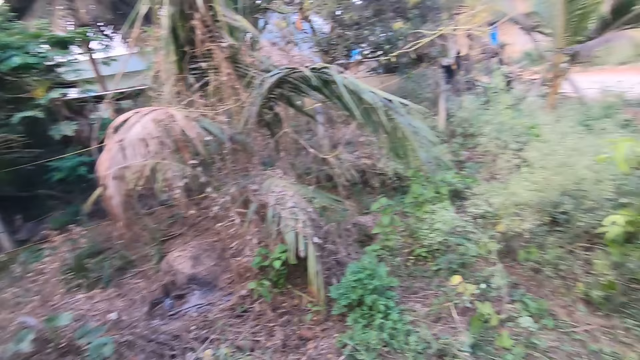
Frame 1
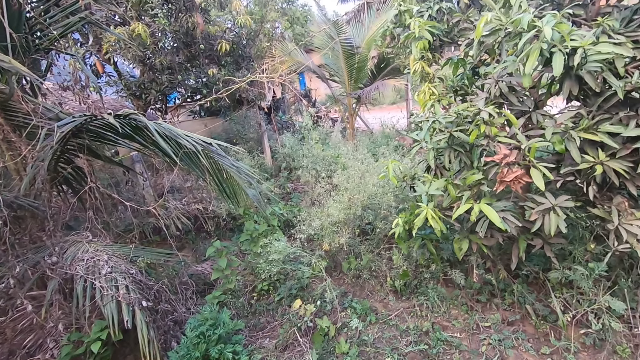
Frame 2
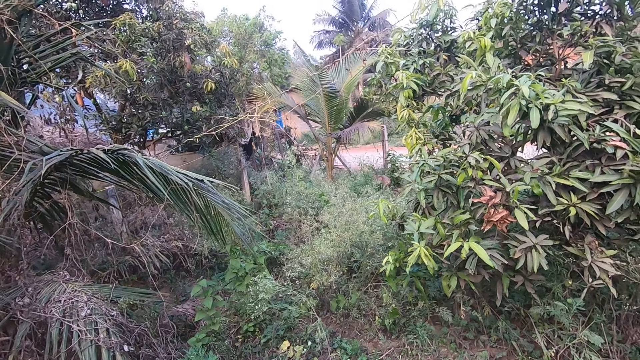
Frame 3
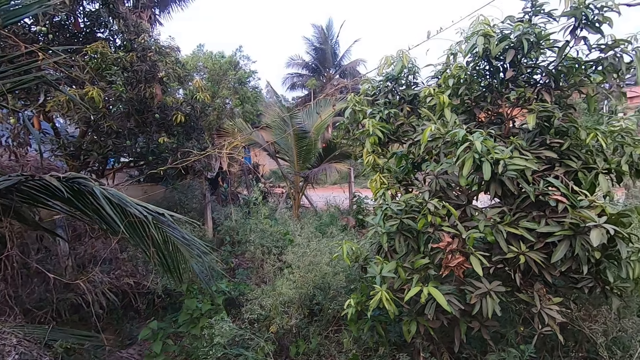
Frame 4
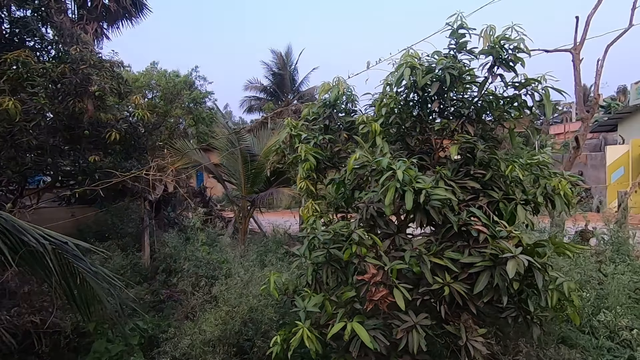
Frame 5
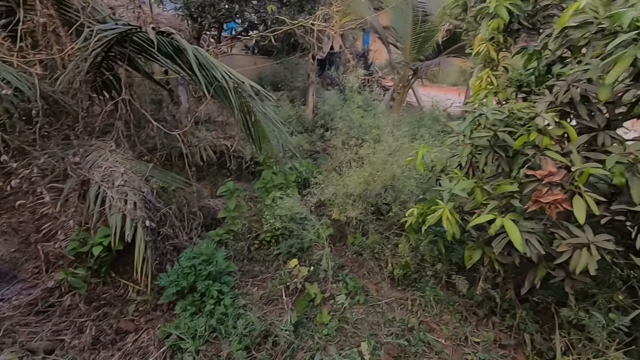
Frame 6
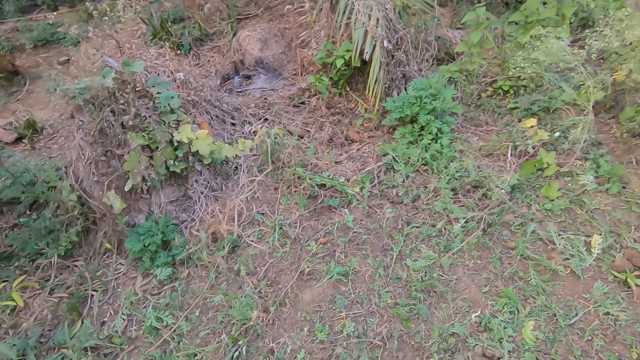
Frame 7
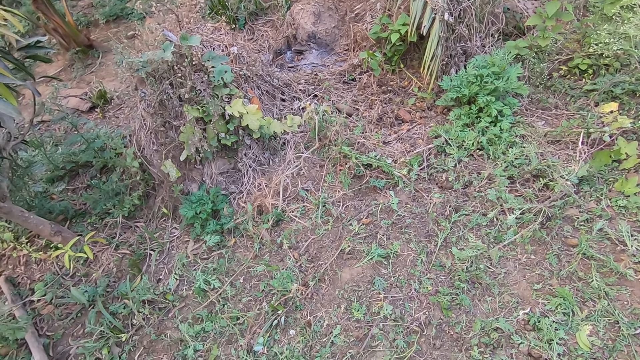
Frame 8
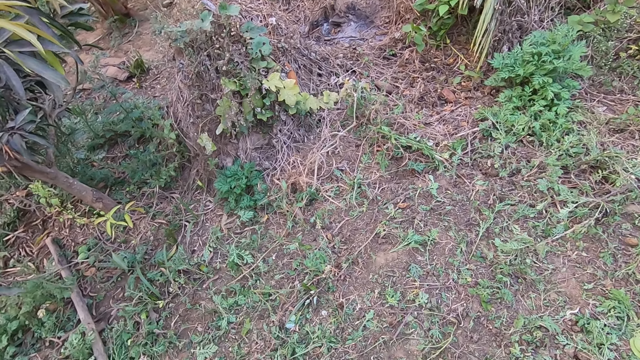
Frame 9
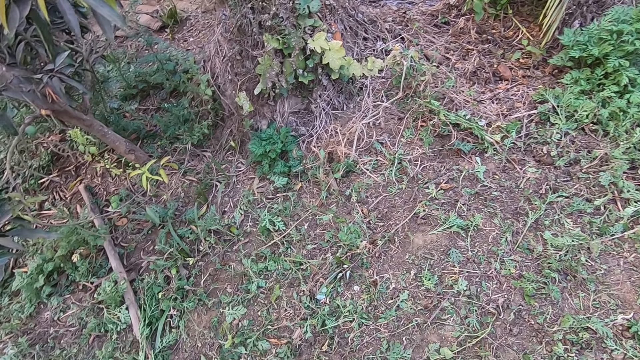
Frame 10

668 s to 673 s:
The camera wearer looks around the compound.

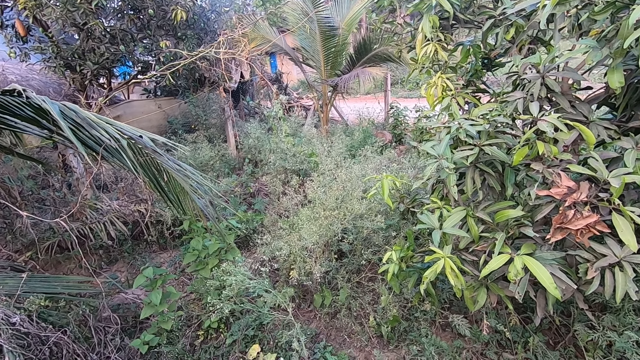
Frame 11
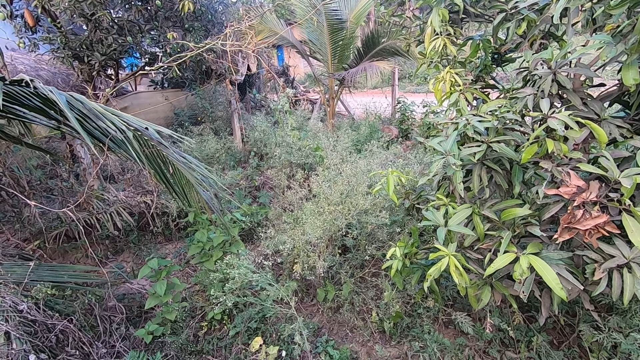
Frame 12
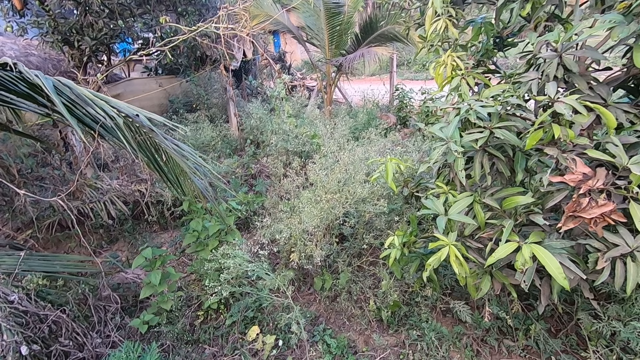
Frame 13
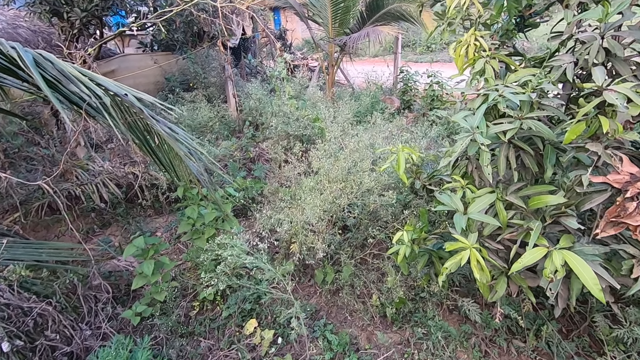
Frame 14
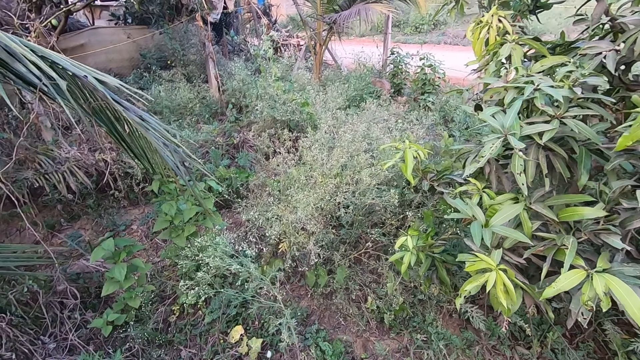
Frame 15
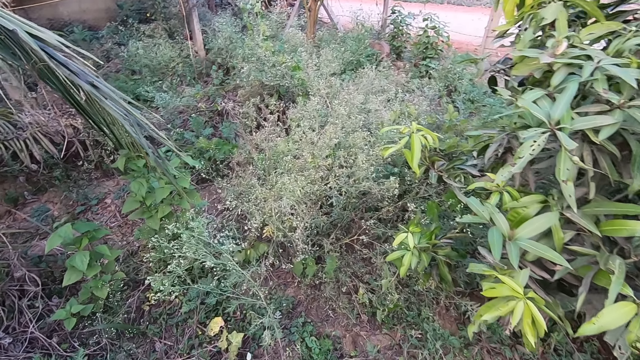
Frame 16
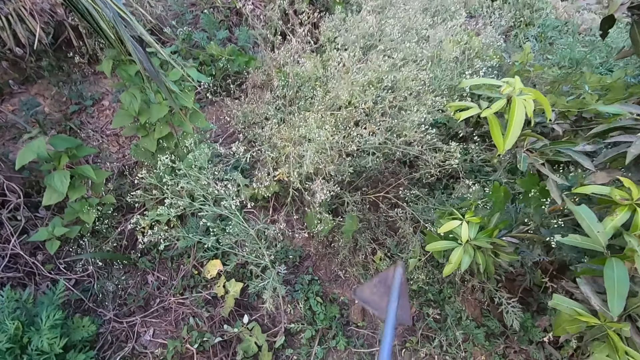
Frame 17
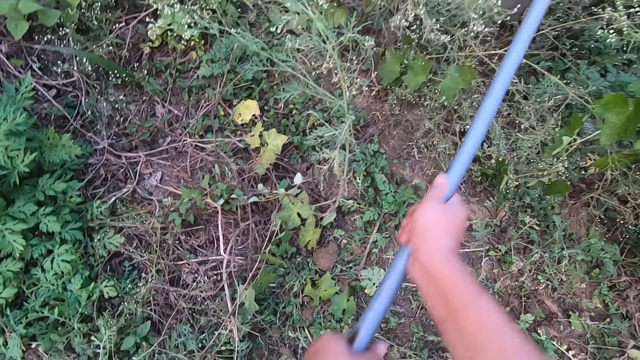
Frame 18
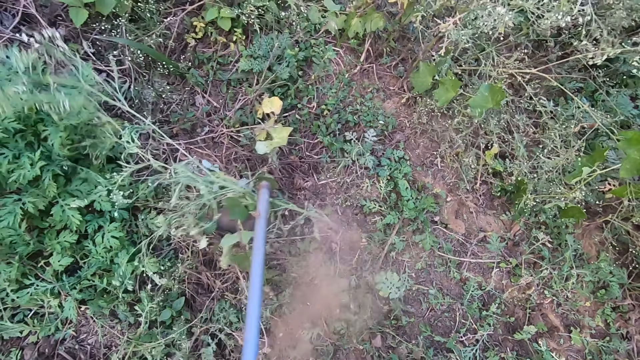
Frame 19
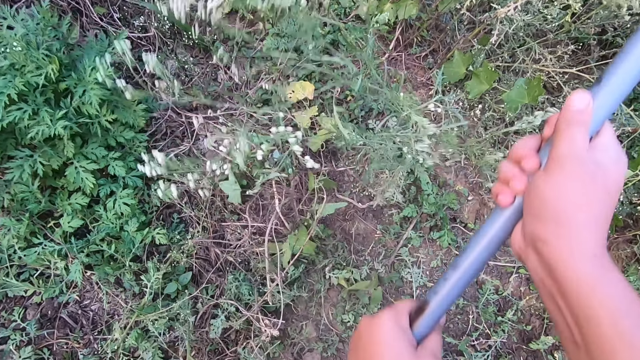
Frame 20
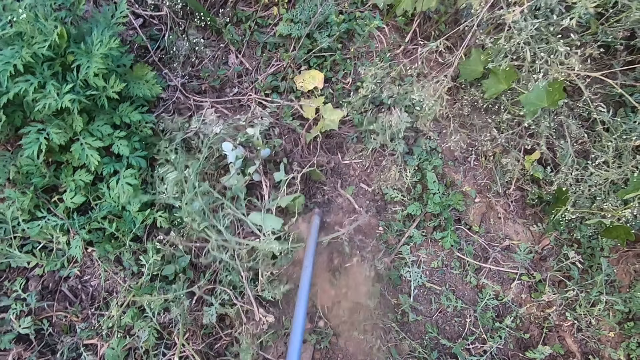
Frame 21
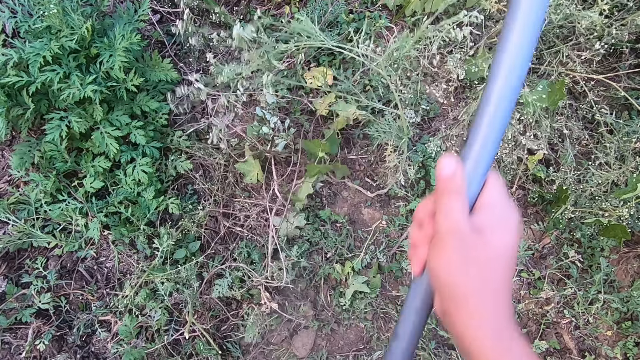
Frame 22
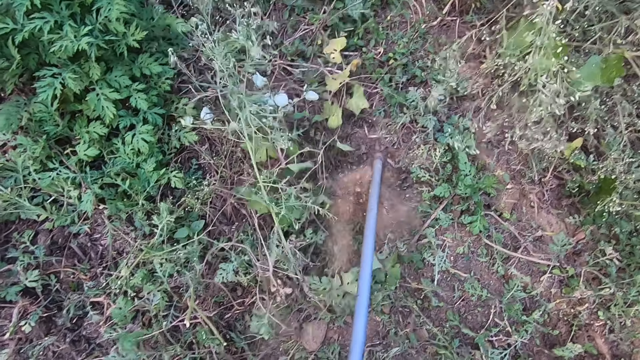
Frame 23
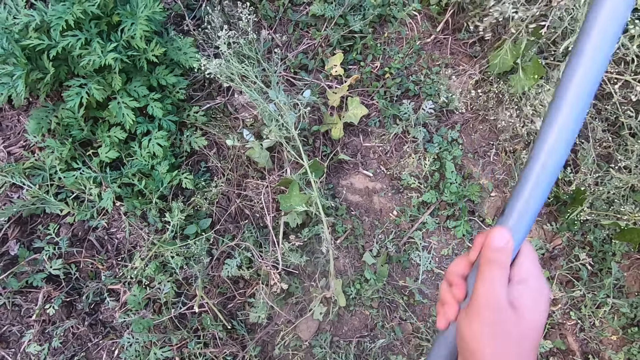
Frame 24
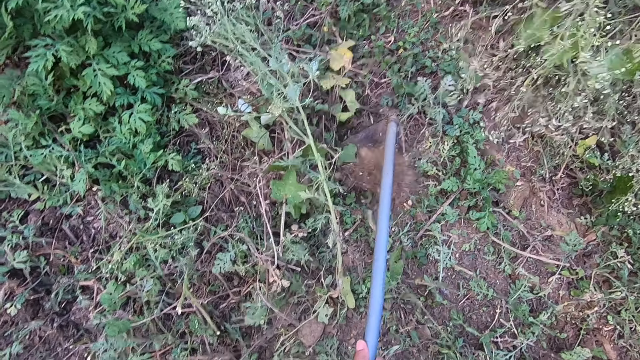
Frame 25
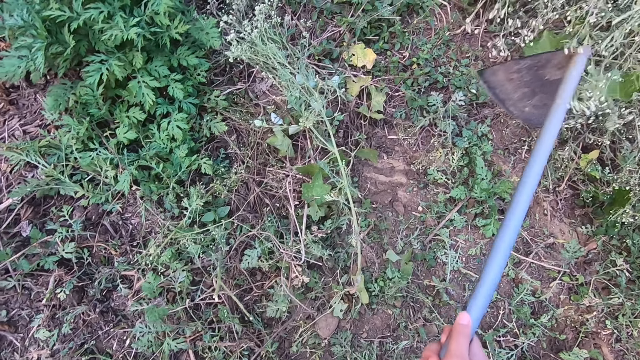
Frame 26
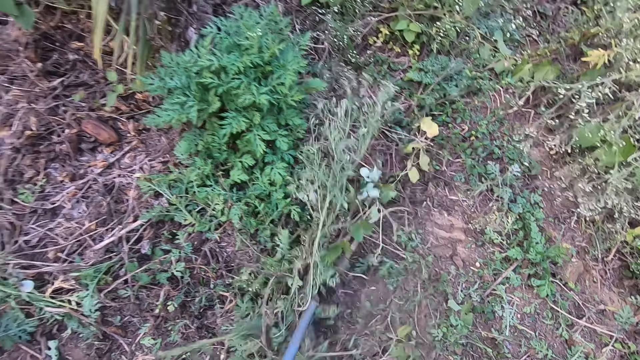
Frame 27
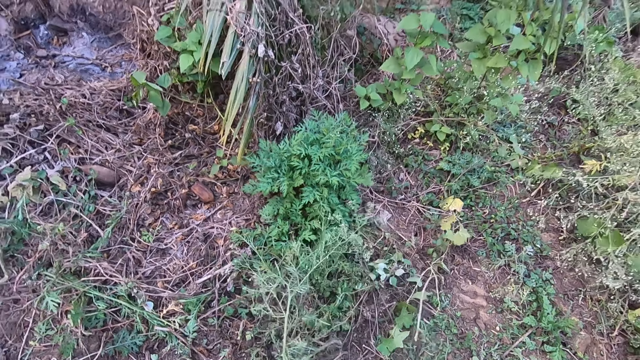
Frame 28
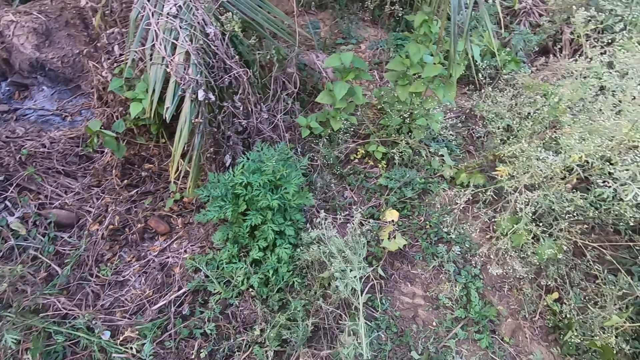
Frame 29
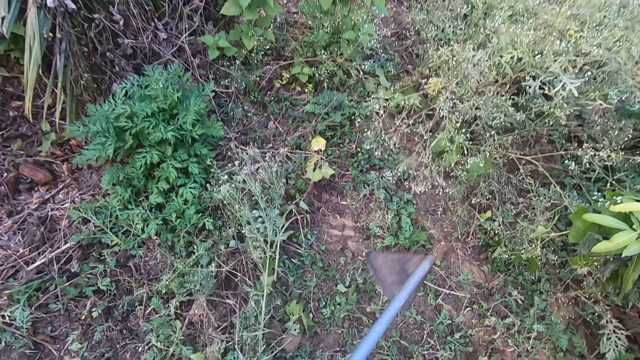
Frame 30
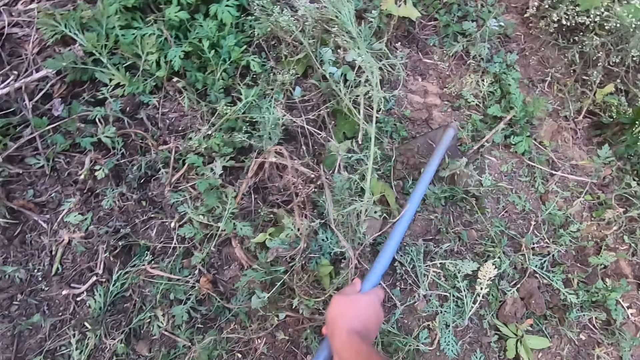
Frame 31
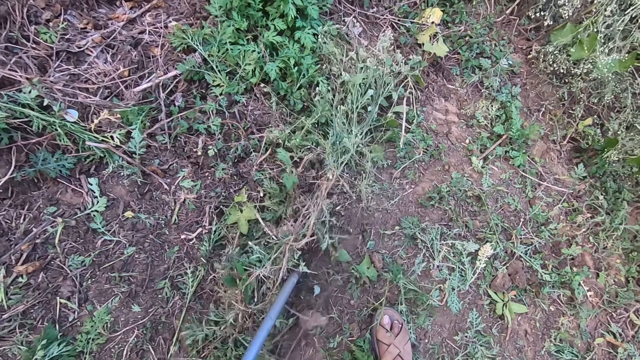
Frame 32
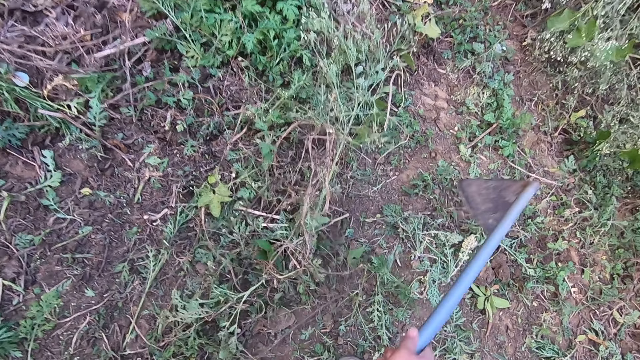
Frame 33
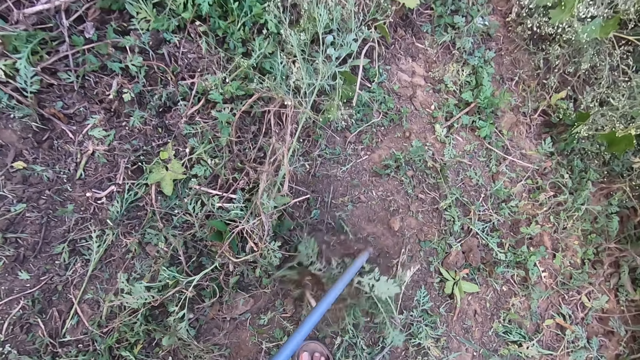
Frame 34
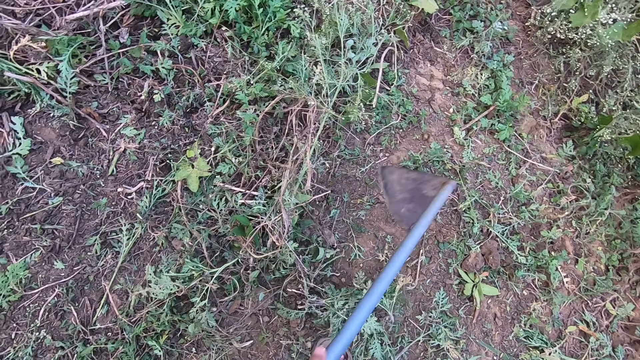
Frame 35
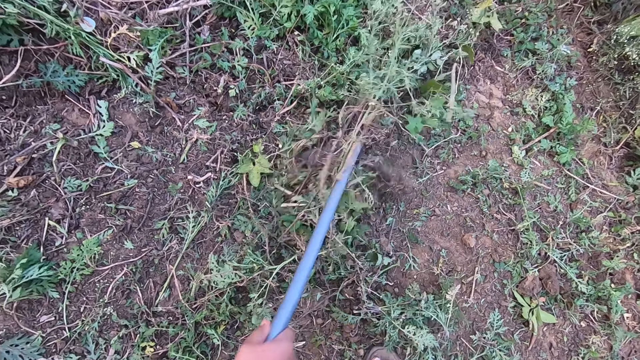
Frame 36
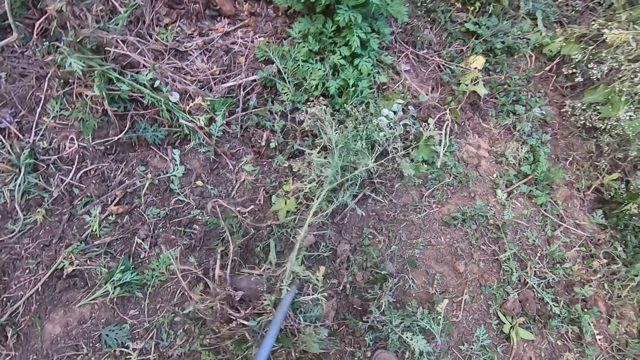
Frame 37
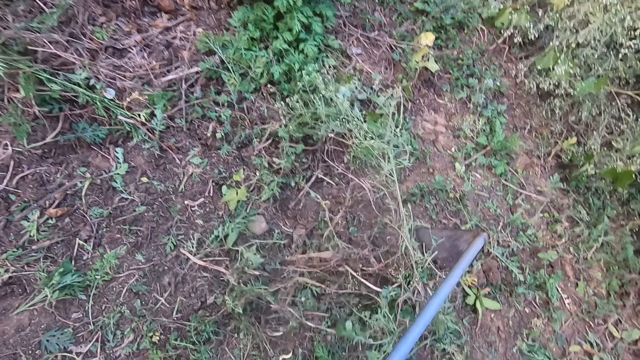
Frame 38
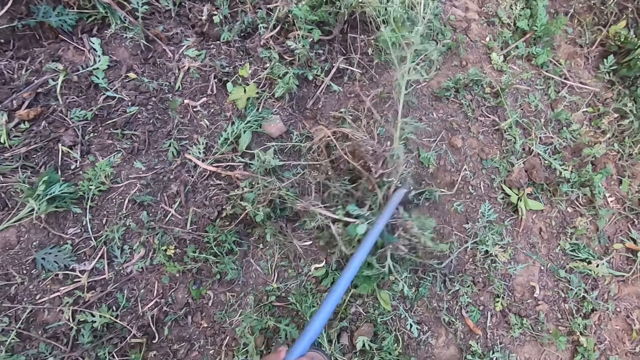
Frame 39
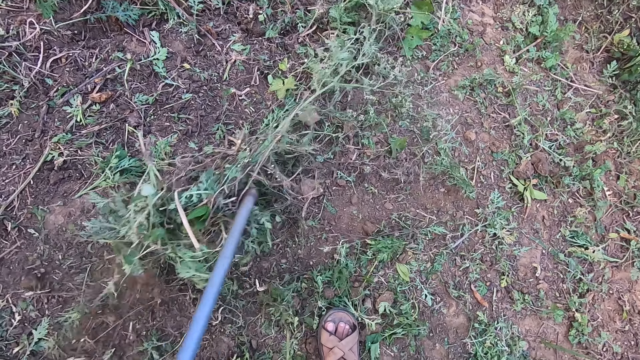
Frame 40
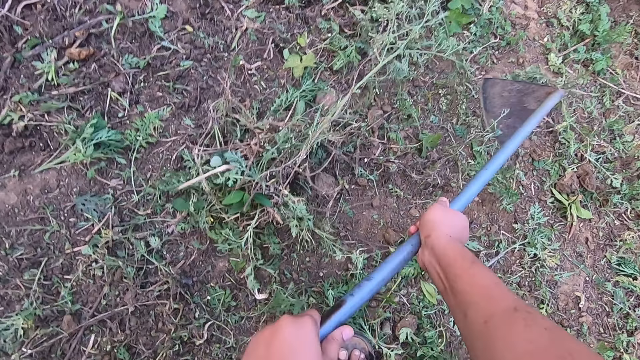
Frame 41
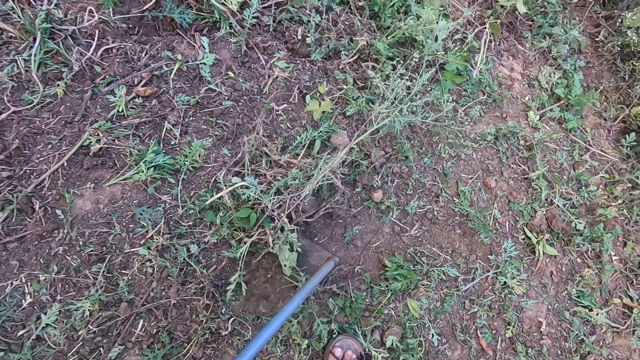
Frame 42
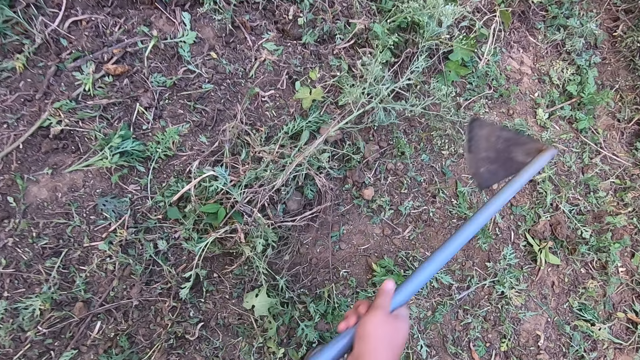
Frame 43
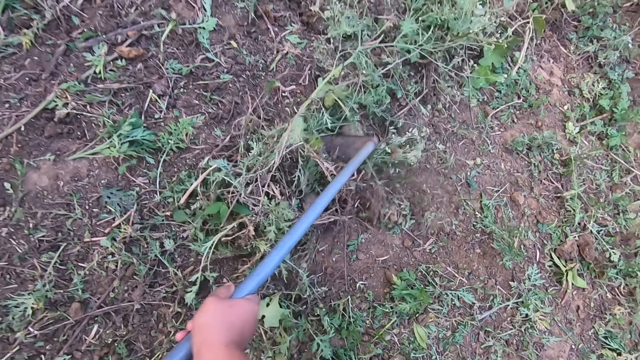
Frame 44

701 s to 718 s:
The camera wearer clears the farmland with the hoe. They remove the greens from the compound. They throw the greens away.
